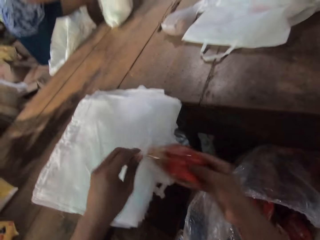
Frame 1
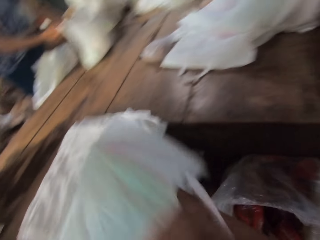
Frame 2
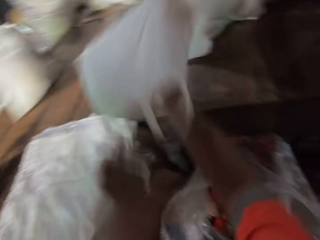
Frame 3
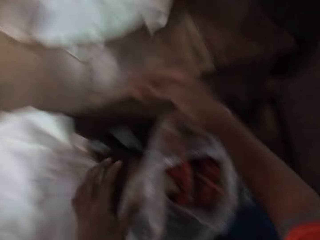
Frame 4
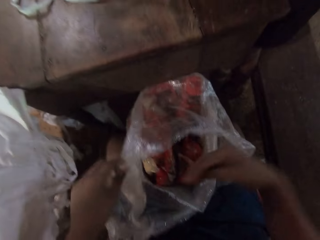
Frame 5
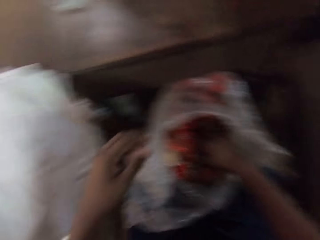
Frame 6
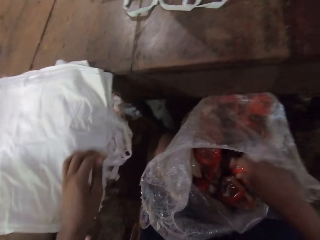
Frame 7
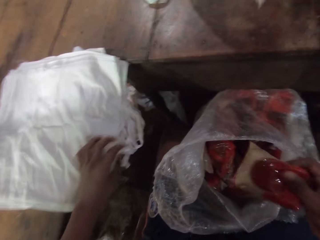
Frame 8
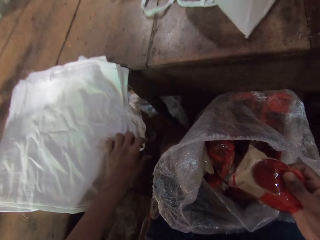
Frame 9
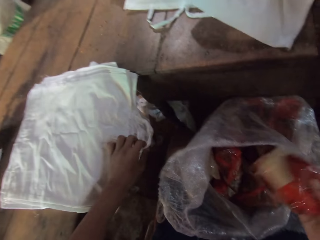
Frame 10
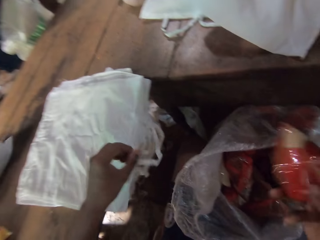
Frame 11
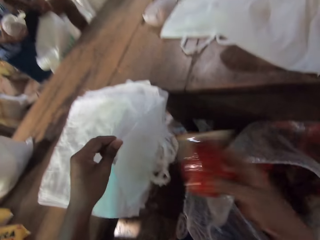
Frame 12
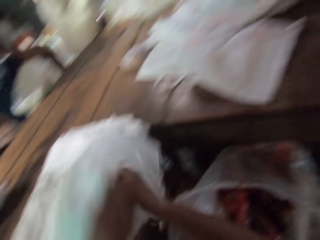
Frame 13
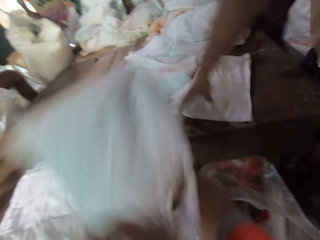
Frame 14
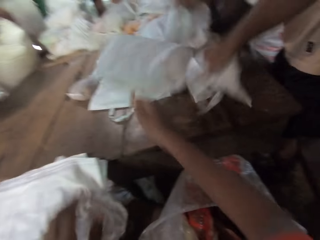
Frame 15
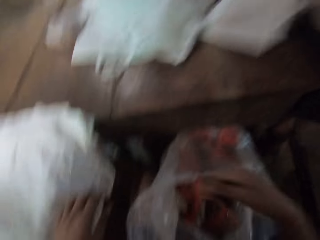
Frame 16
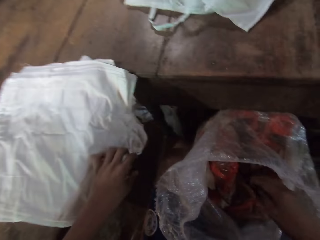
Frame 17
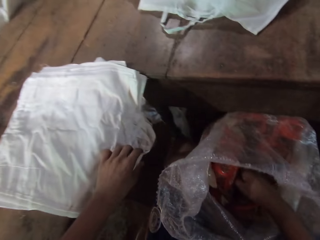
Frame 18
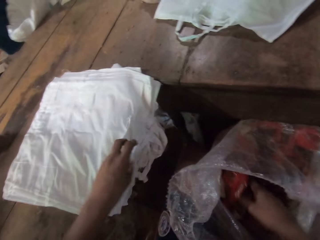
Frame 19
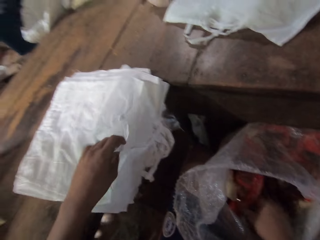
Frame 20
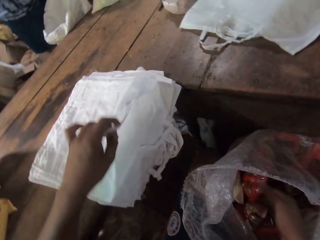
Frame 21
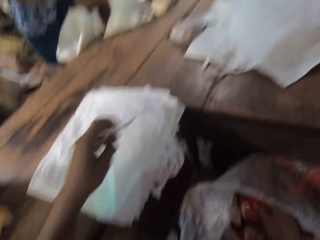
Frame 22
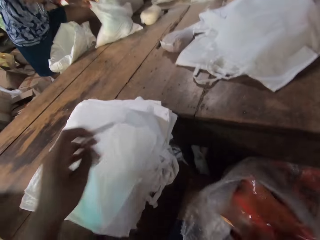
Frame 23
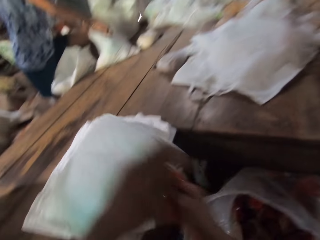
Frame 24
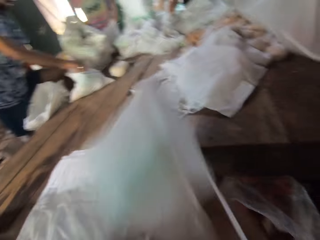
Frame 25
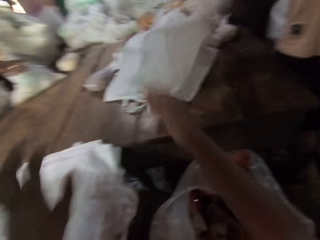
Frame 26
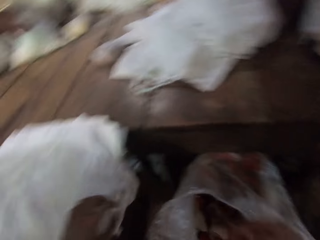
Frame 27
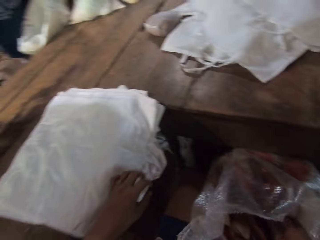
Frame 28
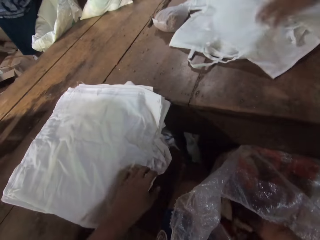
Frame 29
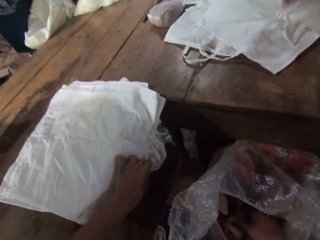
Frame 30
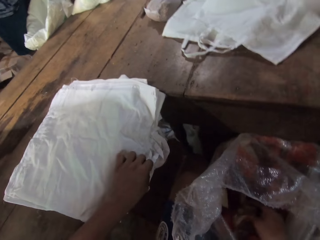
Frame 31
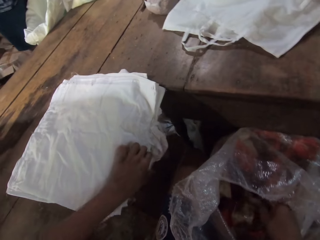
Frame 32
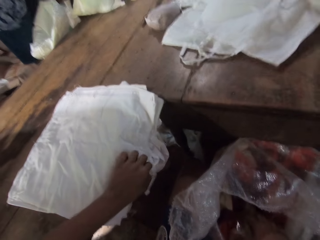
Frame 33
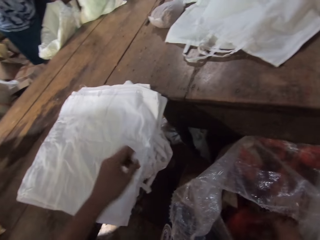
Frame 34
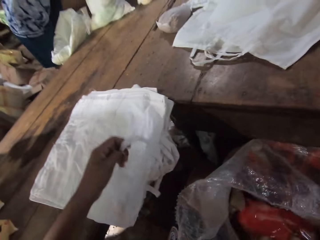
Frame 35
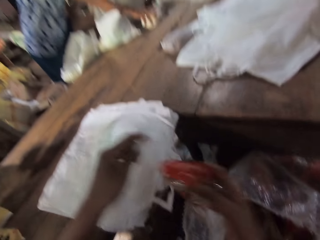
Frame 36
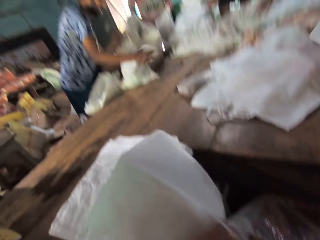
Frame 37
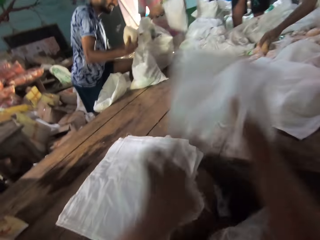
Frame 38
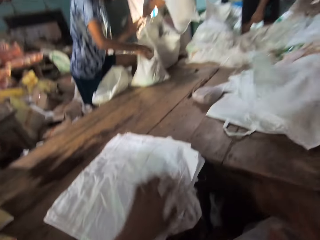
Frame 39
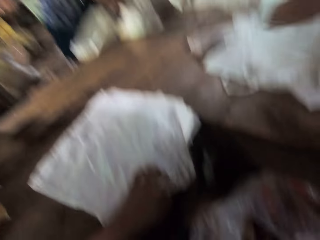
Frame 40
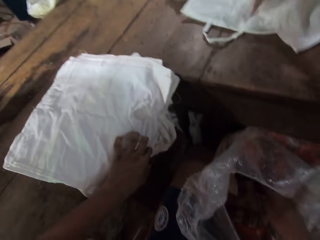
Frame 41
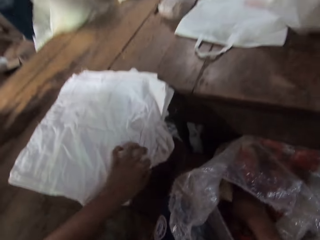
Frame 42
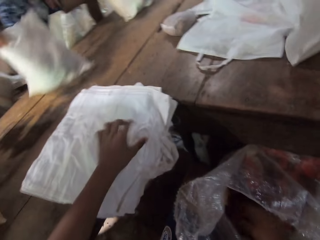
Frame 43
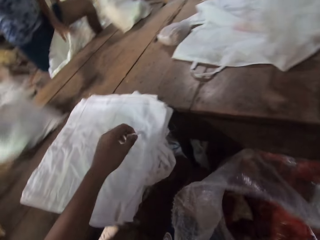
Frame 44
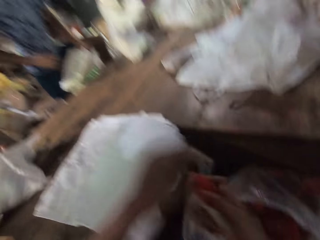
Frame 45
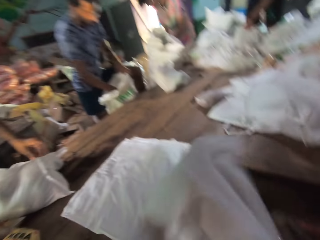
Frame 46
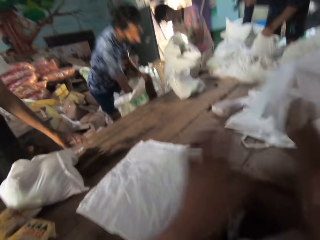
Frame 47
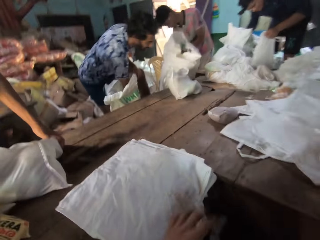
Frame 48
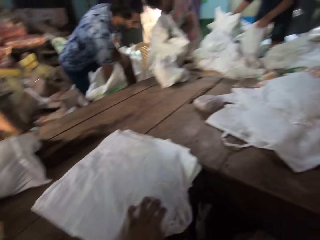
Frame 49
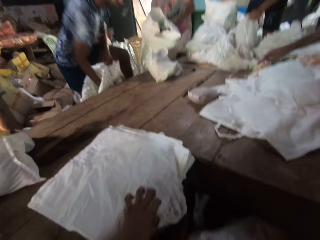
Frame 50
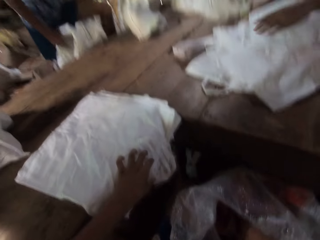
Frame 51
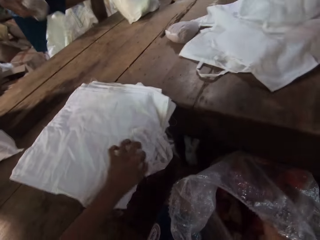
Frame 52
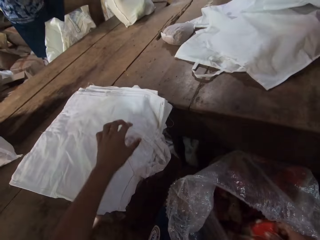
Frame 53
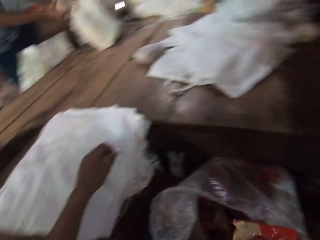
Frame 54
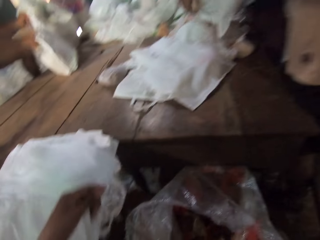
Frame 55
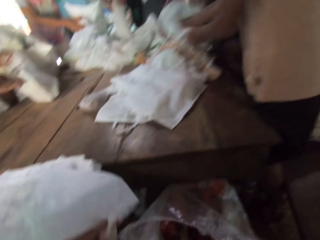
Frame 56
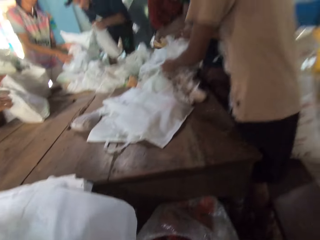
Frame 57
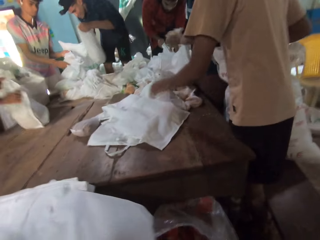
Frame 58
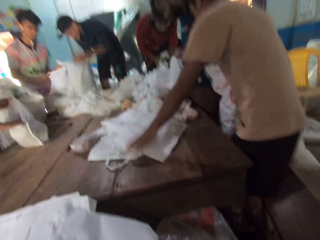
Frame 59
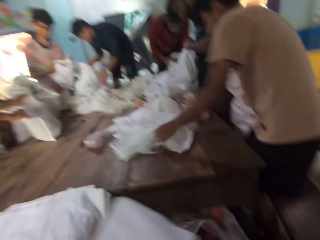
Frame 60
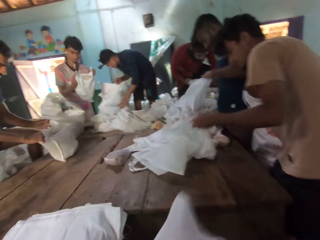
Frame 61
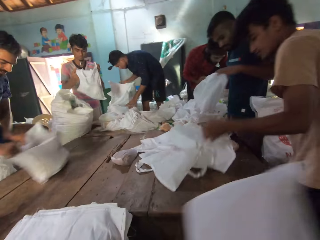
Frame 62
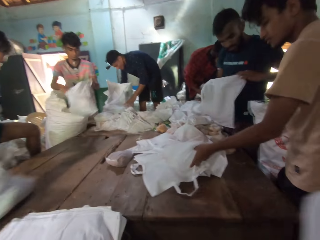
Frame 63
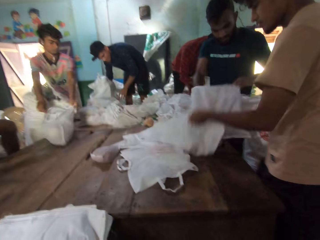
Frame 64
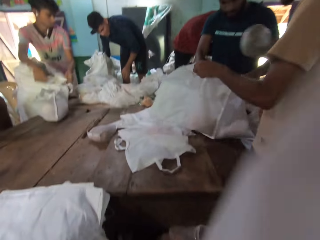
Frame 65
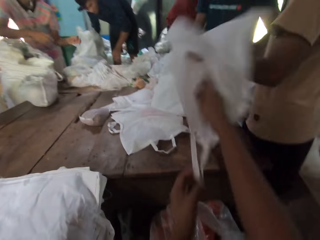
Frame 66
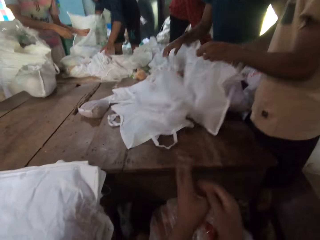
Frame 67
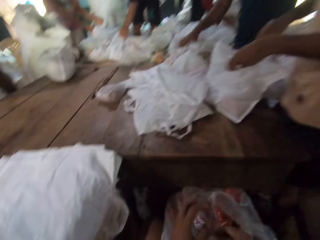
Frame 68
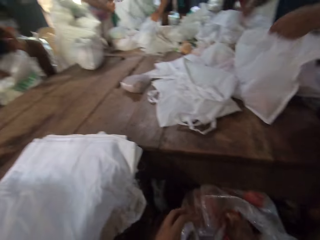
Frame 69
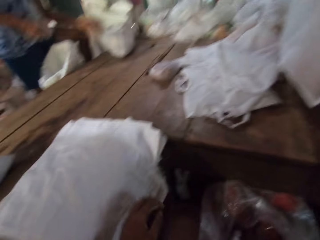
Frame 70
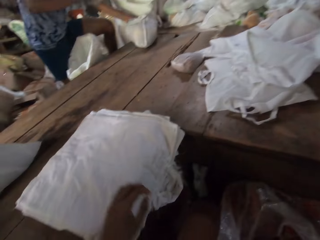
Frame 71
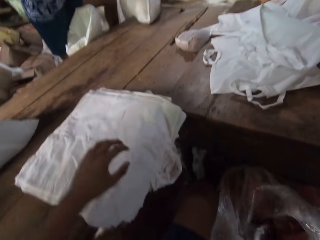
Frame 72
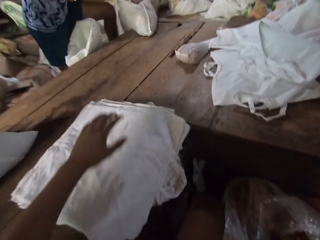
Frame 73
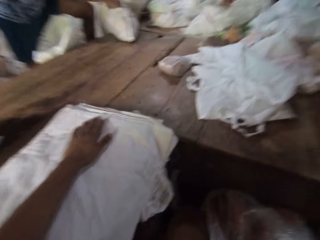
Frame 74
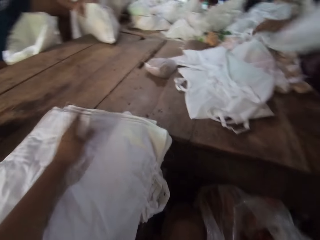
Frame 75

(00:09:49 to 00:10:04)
The camera wearer opens the nylon bag with the other hand. He puts the food stuff into a bag with his right hand. He throws the bag on the table with his right hand. He picks the food stuff from the nylon bag with his right hand. He opens the nylon bag with the other hand. He puts the food stuff into the bag with his right hand. He throws the bag on the table with his right hand. He picks the food stuff from the nylon bag with his right hand. He opens the nylon bag with the other hand. He puts the food stuff into the bag with his right hand. He throws the bag on the table with his right hand. He picks something from the sack on the floor. He puts the food stuff into the bag with his right hand. He opens the nylon bag with the other hand. He throws the bag on the table with his right hand. He picks something from the sack on the floor. He puts the food stuff into the bag with his right hand. He opens the nylon bag with the other hand. He throws the bag on the table with his right hand. He picks the bag with his left hand. He picks something from the sack on the floor. He opens the nylon bag with the other hand. He puts something in the nylon bag. The group of people pack food stuffs into the bag with both hands. The camera wearer throws the bag on the table with his right hand. He picks something from the sack on the floor.

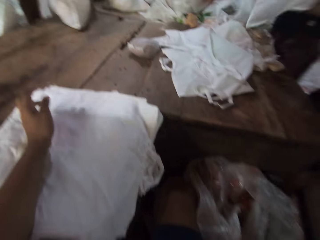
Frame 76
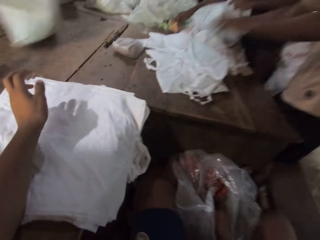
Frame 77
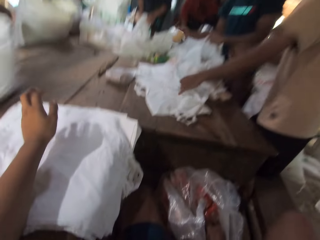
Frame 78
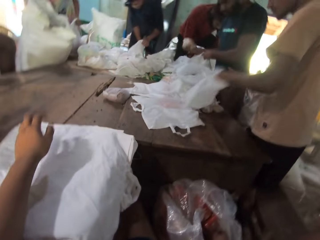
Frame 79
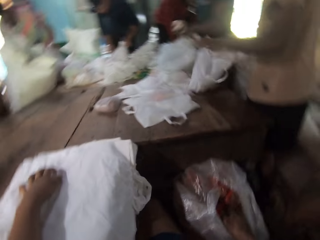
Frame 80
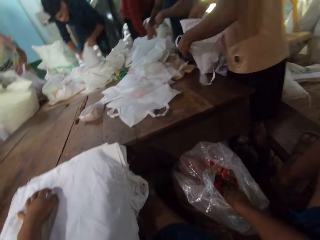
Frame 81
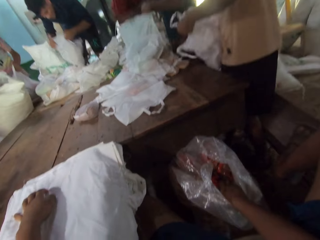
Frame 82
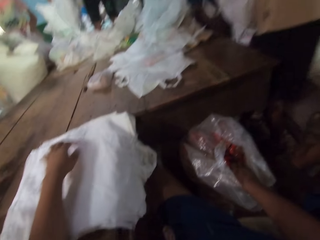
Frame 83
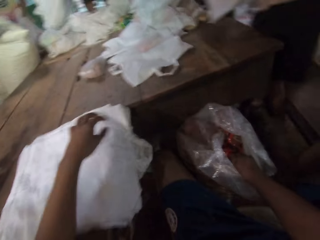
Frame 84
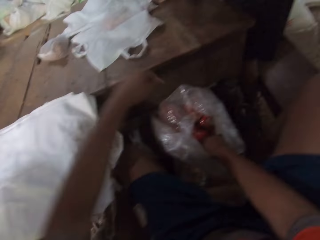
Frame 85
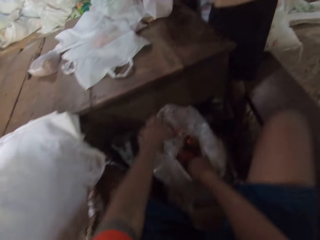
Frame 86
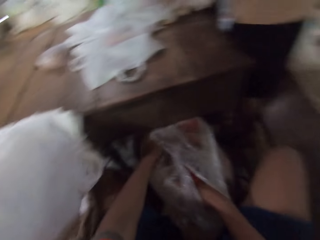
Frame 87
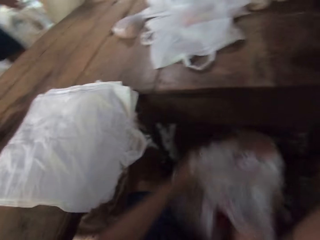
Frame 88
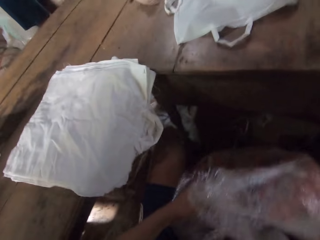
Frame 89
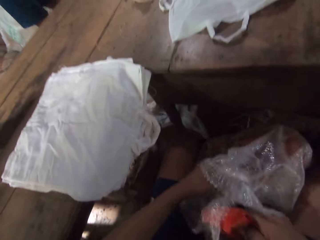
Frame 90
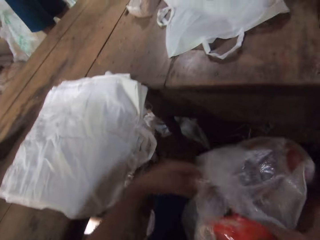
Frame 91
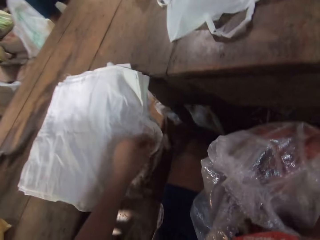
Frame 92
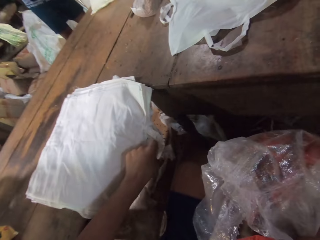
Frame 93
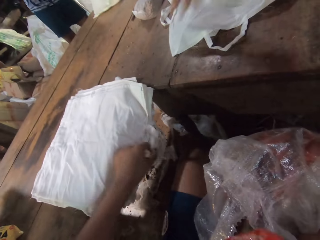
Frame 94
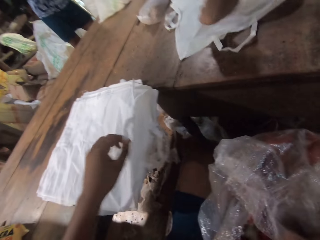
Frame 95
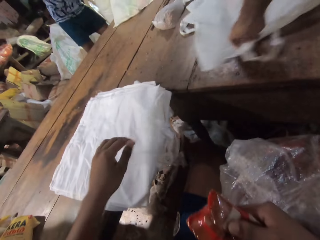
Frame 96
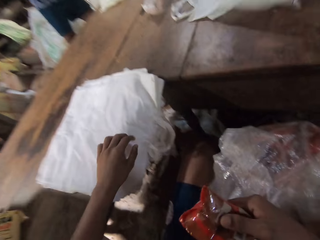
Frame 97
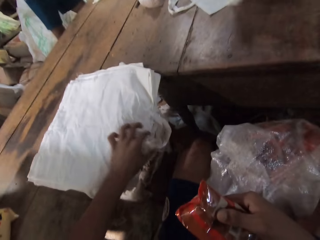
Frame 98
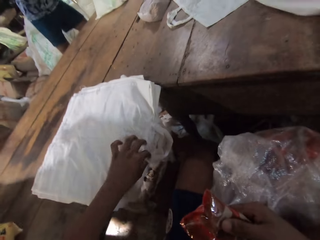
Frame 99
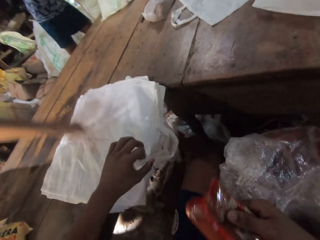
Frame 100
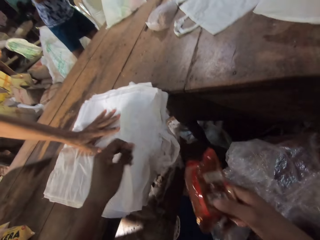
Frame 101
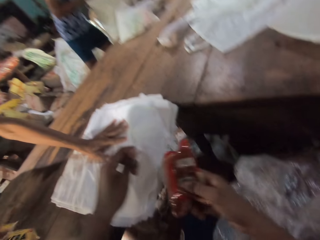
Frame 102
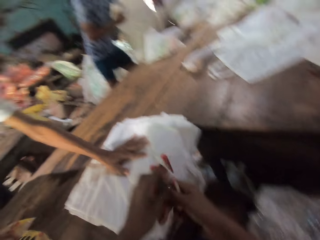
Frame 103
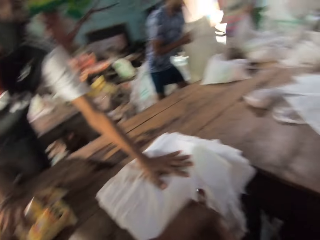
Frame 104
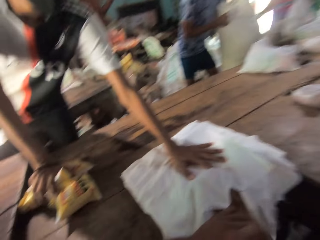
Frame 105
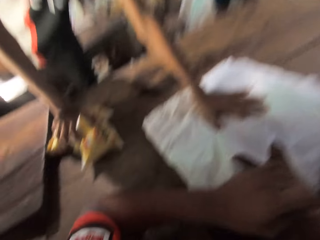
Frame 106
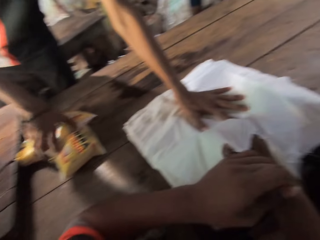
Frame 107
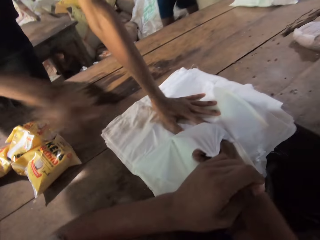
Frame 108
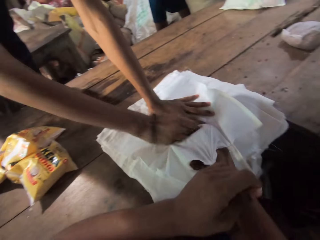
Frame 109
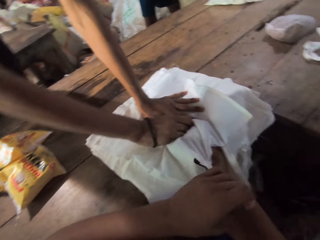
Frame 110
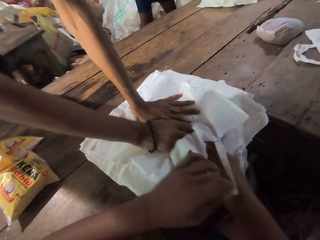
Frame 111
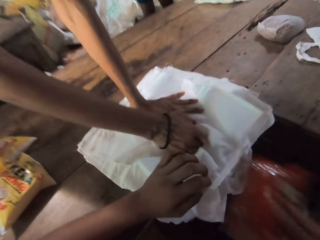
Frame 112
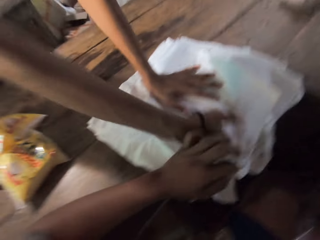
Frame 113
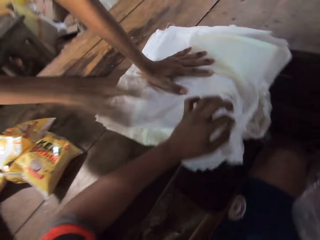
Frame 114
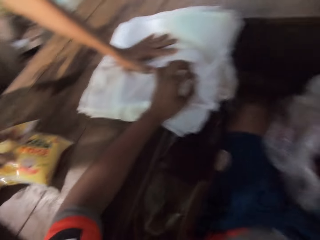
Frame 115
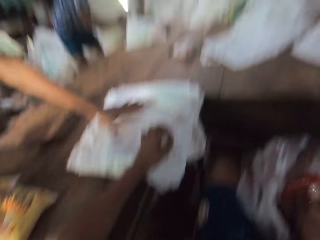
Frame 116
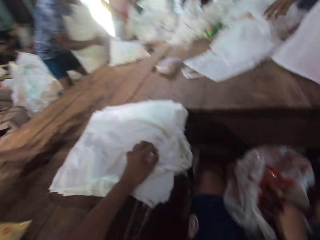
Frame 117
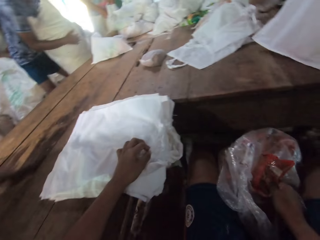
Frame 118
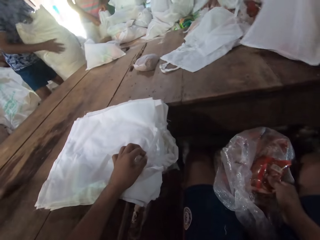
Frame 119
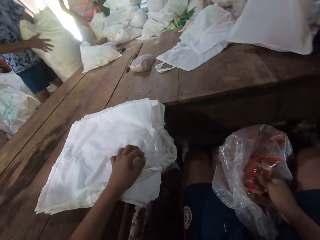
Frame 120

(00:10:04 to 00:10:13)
The camera wearer places his other hand on the nylon papers. He adjusts the nylon of food stuff with both hands. He holds the sack on the floor with both hands. He shakes the sack on the floor. He puts his left hand on the bag. A man places his right hand on the bag. The camera wearer opens the nylon bag with the other hand. He puts food stuff into the bag with his right hand. He interacts with the man. The man places both hands on the bag. The camera wearer holds the nylon bag with both hands. He removes the food stuff from the bag with his right hand.
